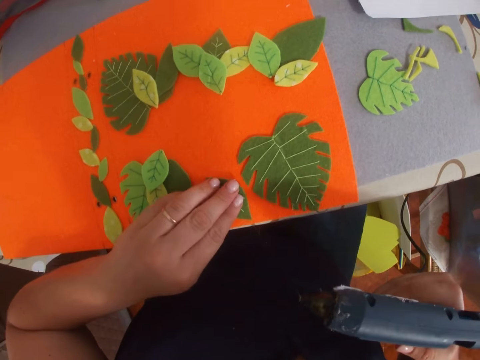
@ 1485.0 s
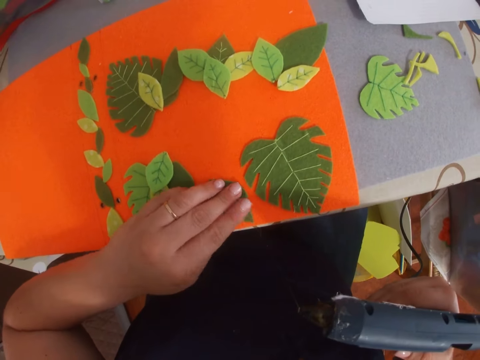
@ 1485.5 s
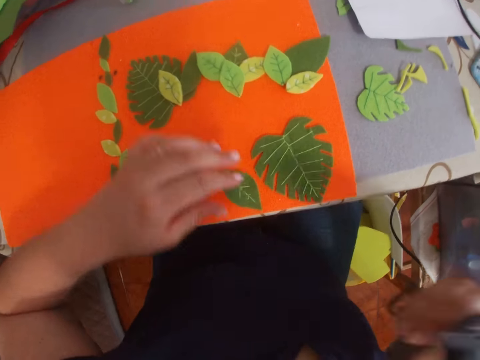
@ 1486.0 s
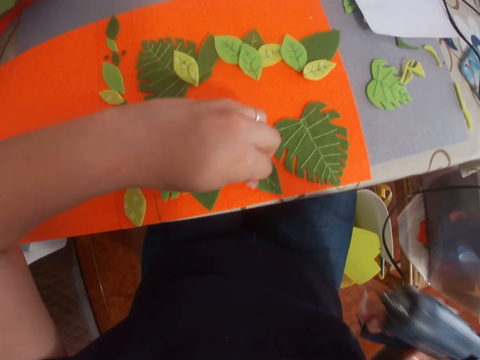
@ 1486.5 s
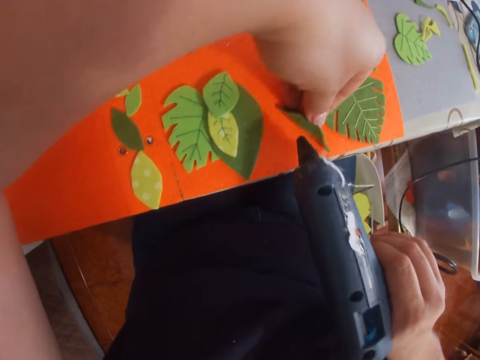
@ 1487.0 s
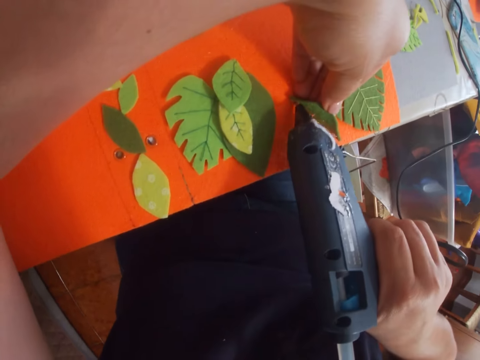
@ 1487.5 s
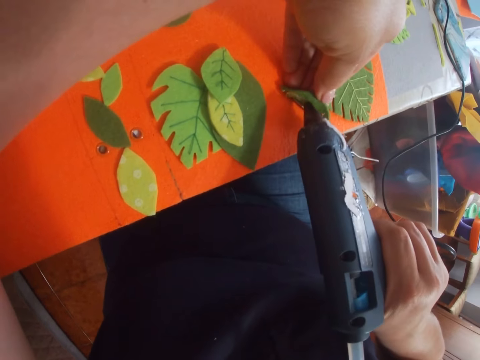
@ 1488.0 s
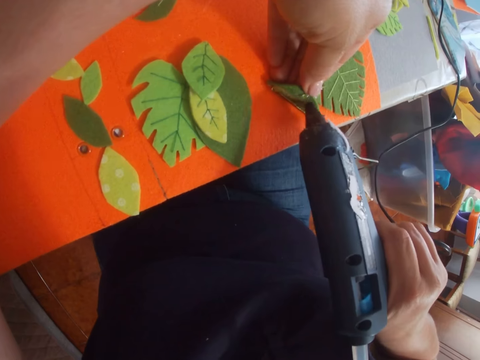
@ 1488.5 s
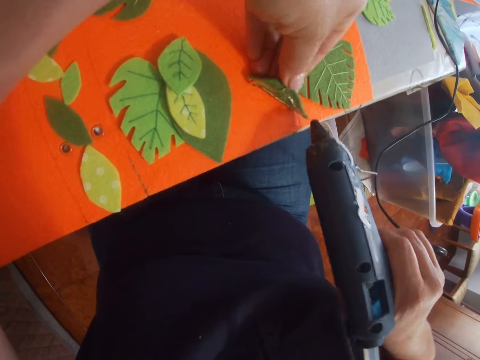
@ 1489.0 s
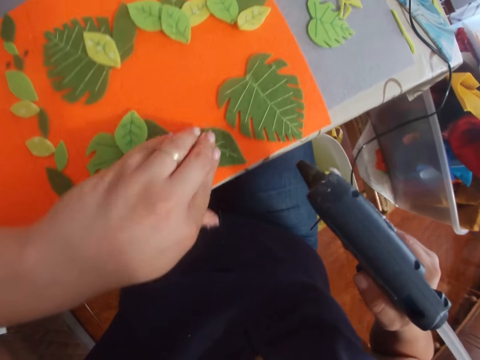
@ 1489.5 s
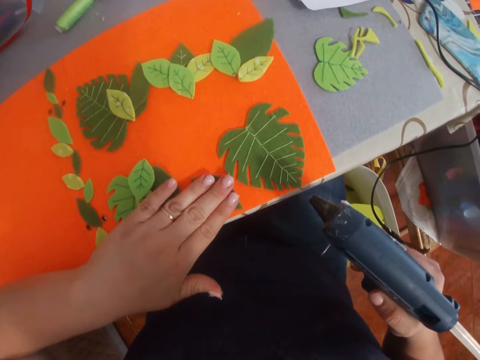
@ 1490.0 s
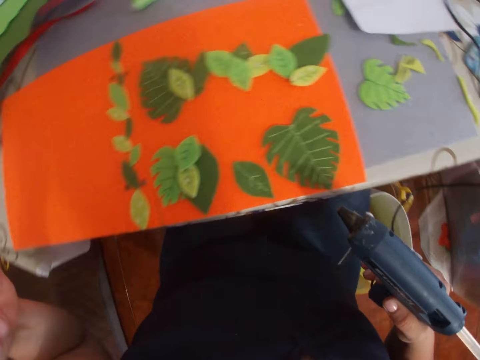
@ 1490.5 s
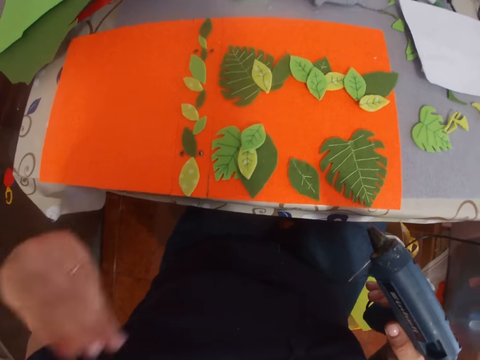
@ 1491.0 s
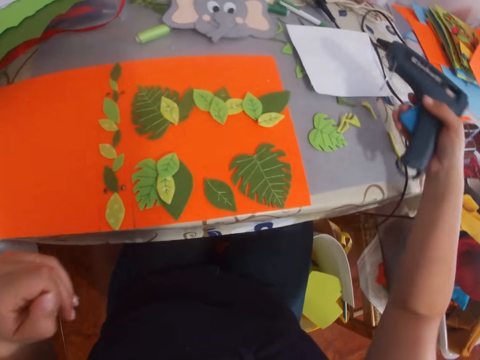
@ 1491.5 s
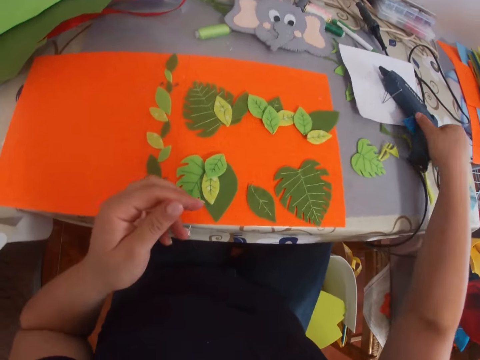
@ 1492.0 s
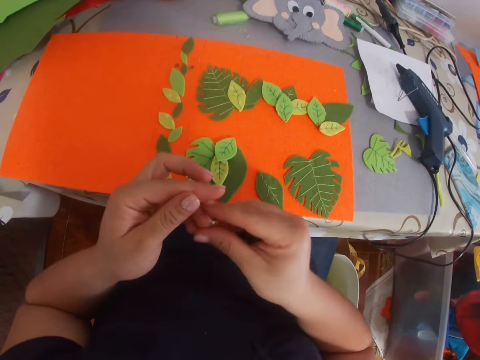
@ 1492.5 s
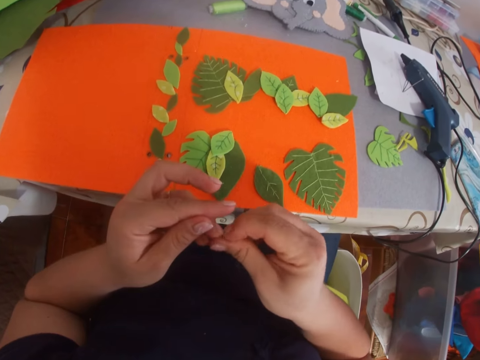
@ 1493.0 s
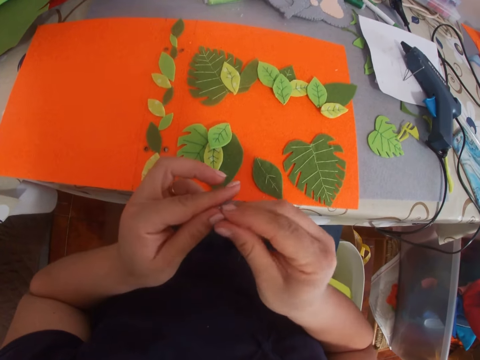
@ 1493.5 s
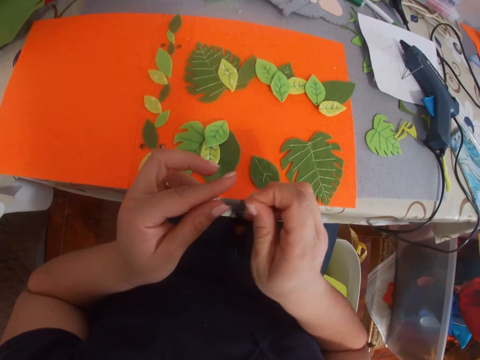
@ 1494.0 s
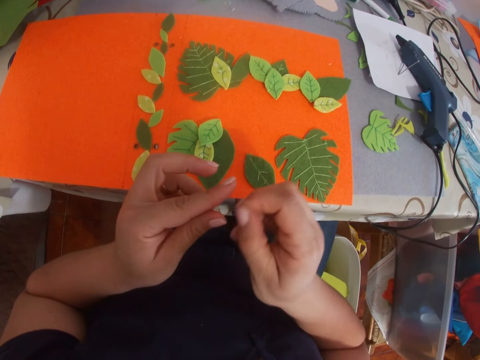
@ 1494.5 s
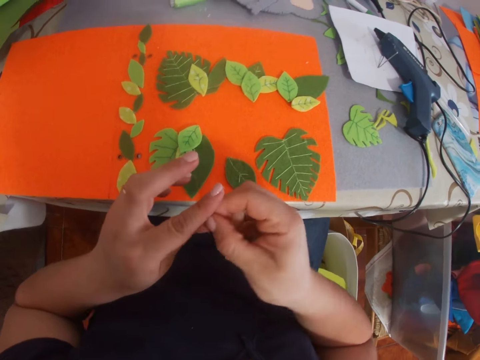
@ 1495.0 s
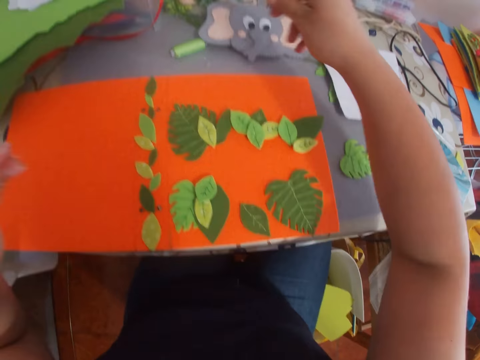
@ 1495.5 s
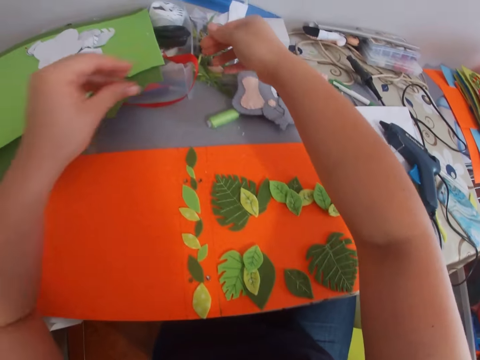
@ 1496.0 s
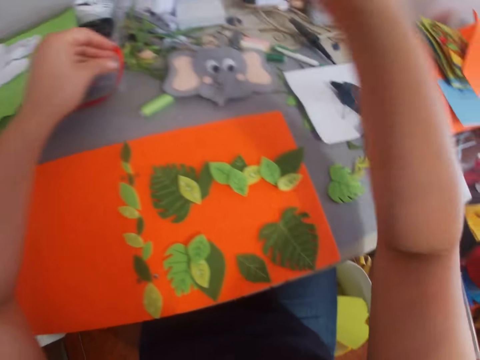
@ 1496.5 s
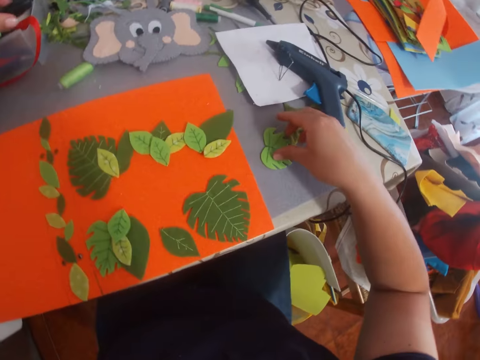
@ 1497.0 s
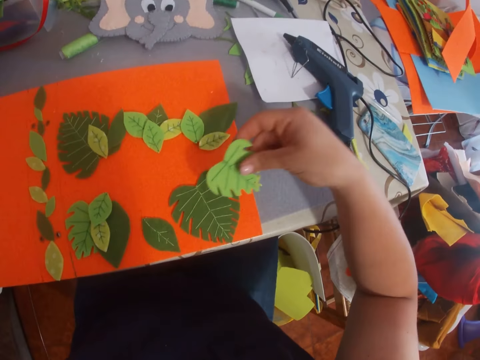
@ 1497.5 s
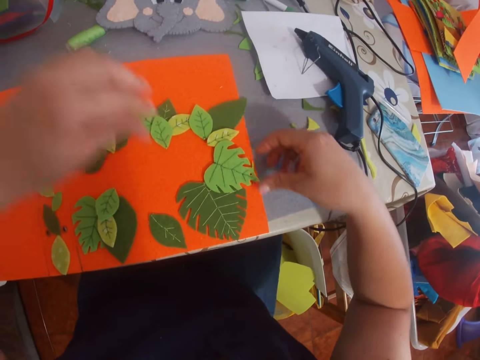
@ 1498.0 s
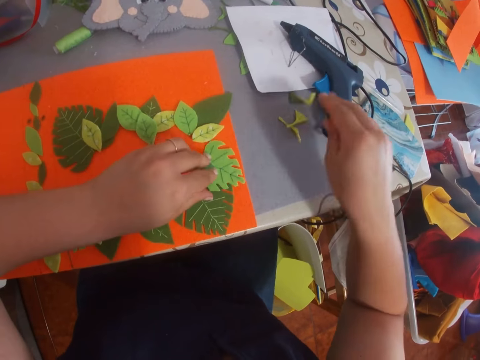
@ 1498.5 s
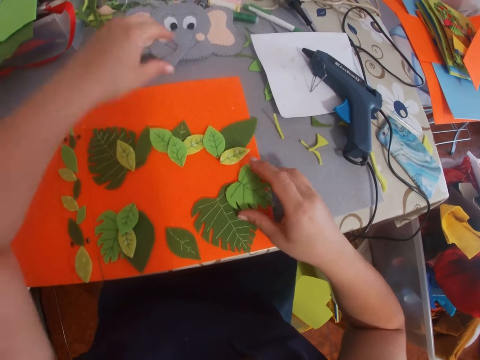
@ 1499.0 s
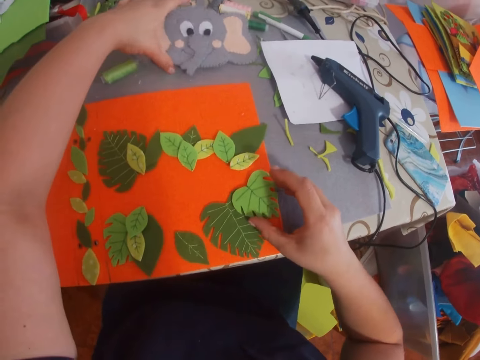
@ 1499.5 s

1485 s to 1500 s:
The camera wearer sticks the leaf on the piece of paper. She puts glue on the leaf. She sticks the leaf on the piece of paper. She places the glue gun on the table. She removes glue from her fingers. She puts down the glue. She picks a leaf from the table and places the leaf on the piece of paper.

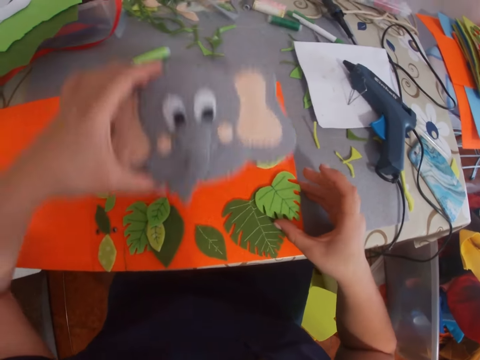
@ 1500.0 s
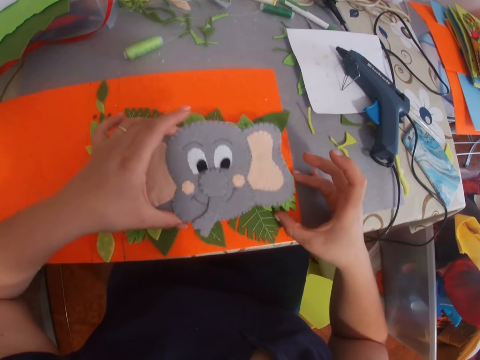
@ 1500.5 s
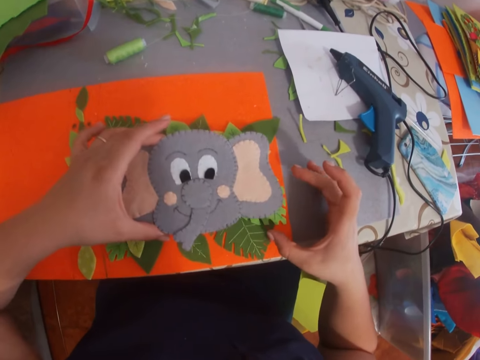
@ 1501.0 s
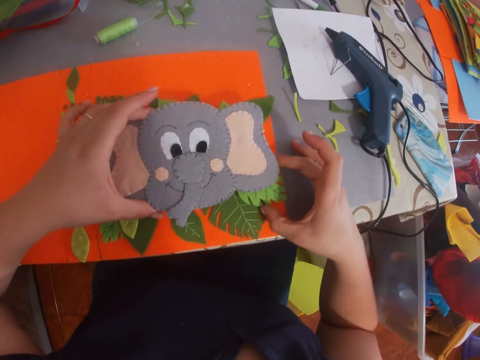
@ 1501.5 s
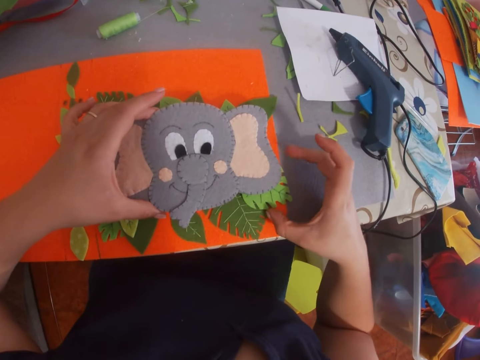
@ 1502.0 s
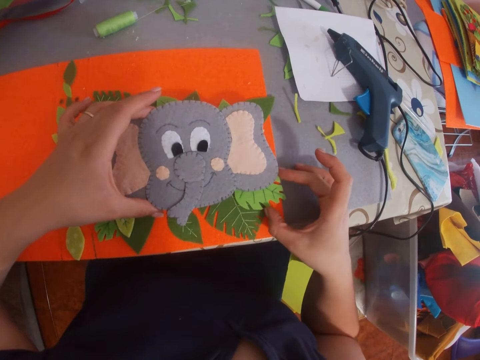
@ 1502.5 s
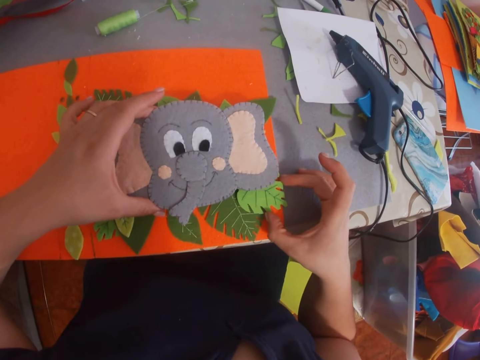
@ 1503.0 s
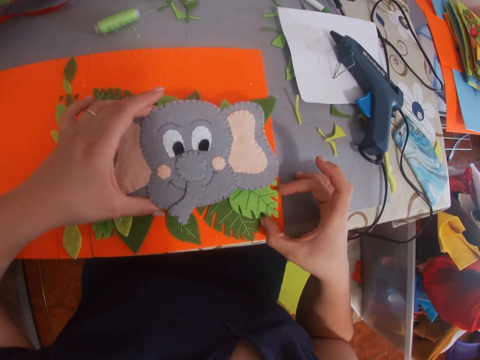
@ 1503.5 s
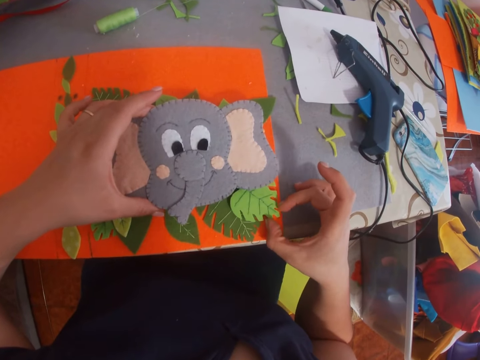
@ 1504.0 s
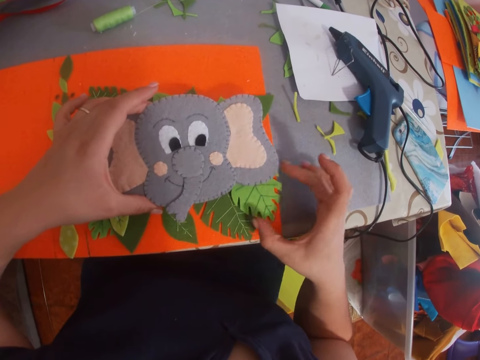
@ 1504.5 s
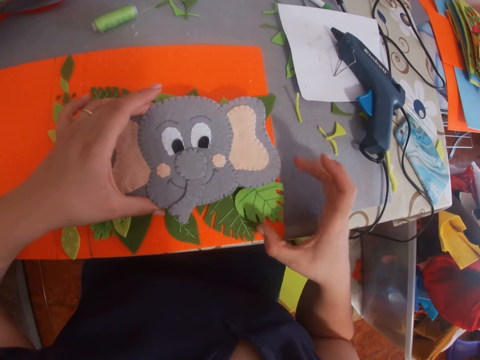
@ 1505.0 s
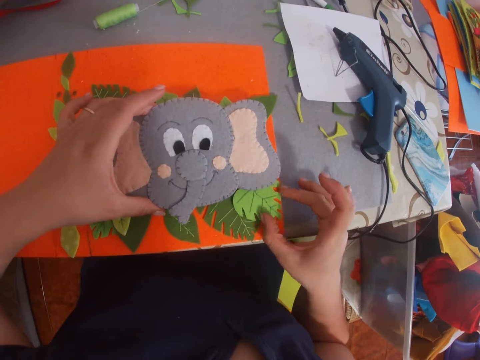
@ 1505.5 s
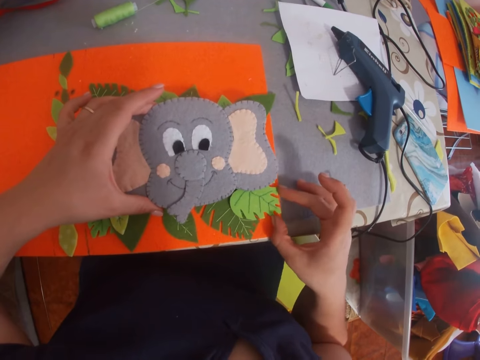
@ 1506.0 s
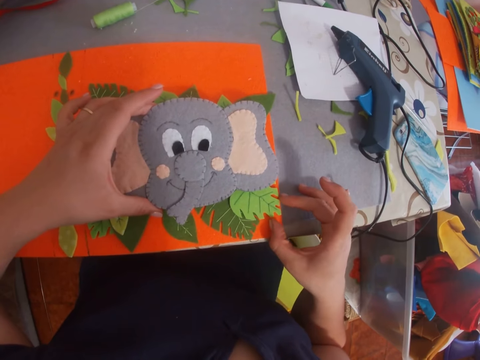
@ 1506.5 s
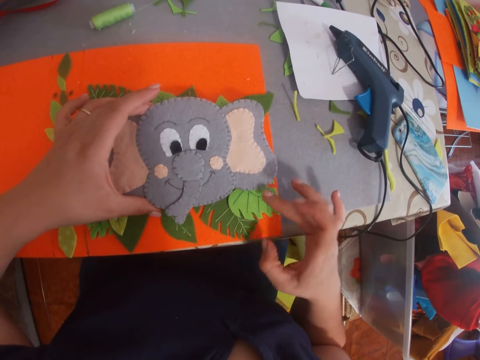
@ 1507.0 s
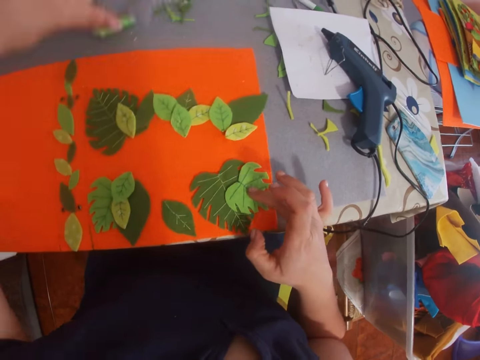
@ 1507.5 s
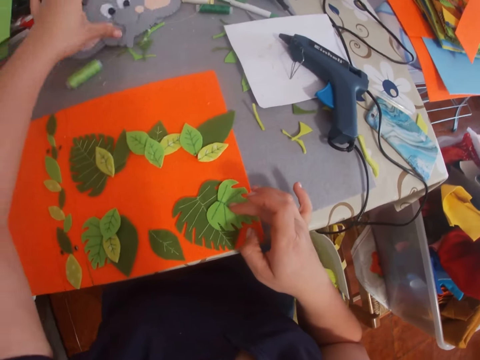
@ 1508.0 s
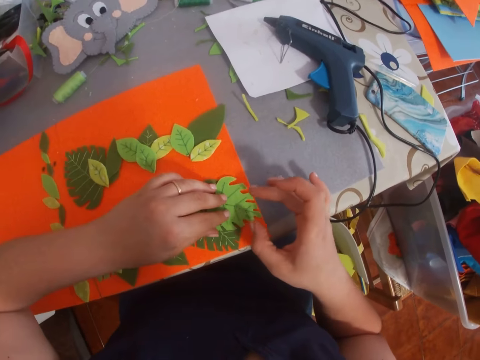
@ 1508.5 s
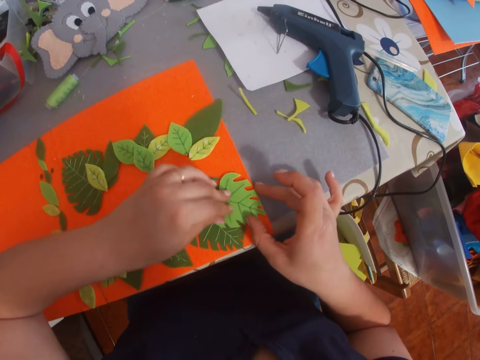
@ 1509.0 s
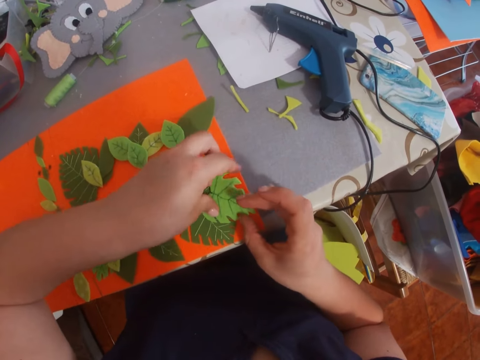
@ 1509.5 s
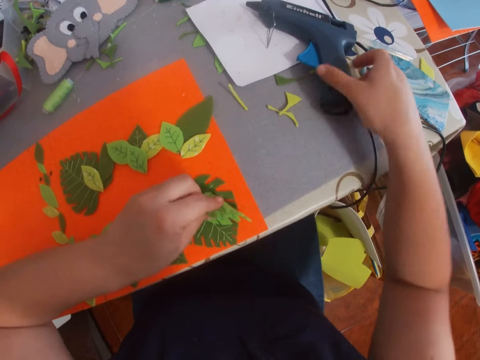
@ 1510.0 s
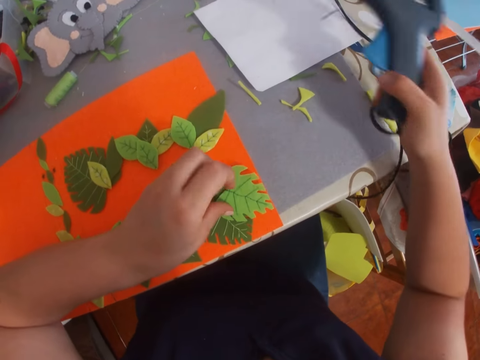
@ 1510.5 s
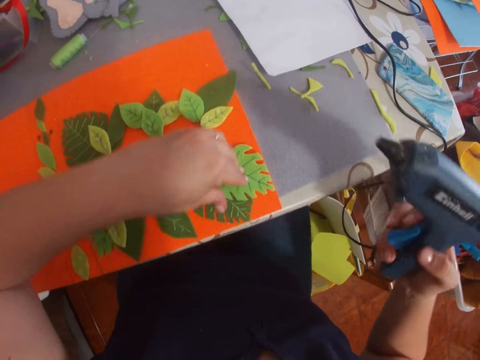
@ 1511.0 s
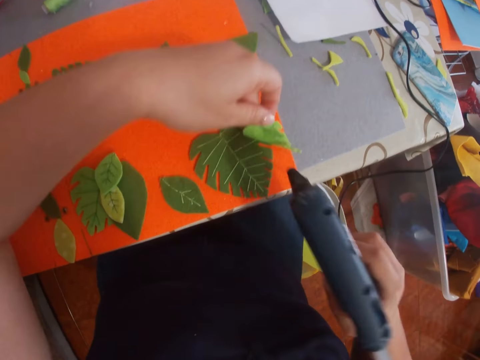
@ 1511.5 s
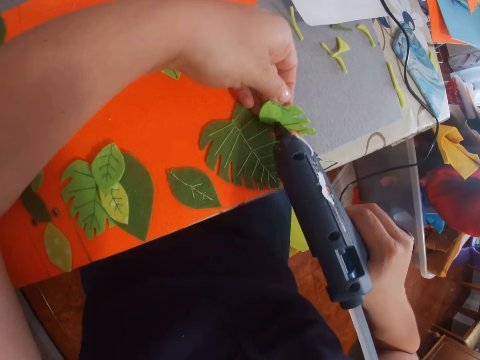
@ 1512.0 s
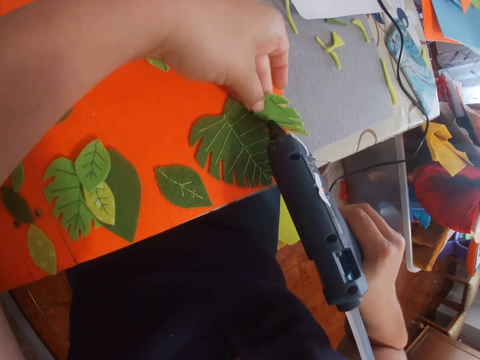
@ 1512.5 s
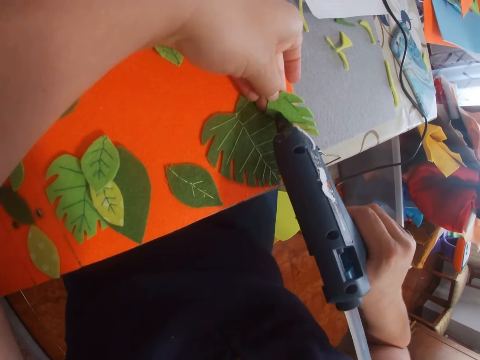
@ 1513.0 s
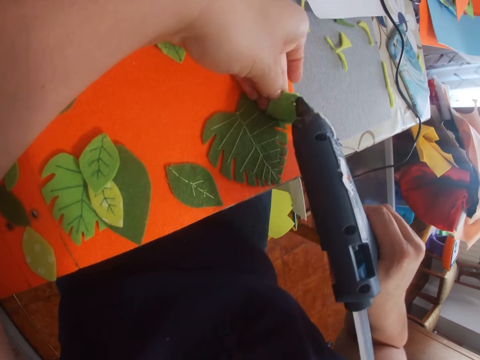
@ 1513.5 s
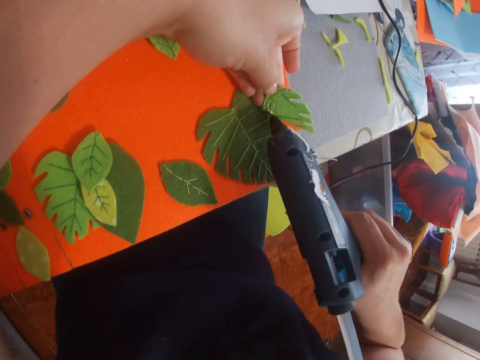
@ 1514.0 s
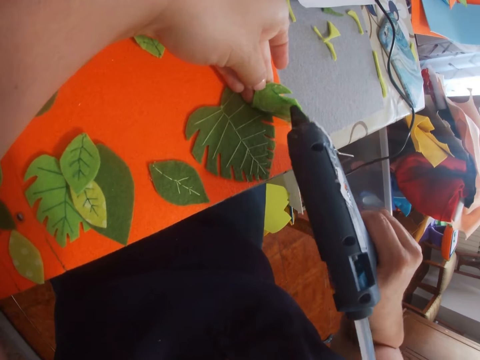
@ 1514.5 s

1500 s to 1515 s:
The camera wearer picks a piece of decorated paper from the table. They place the decorated paper on the other piece of paper. They adjust the leaf on the piece of paper. They move a craft paper. They place the decorated paper on the table. They pick a glue gun from the table. They apply the glue on the leaf.
